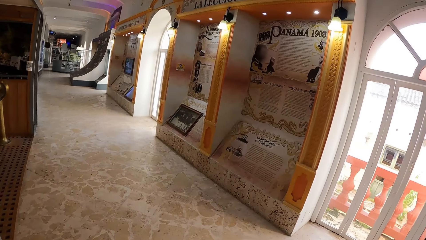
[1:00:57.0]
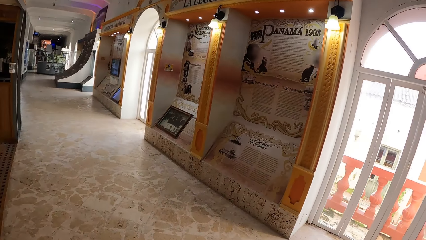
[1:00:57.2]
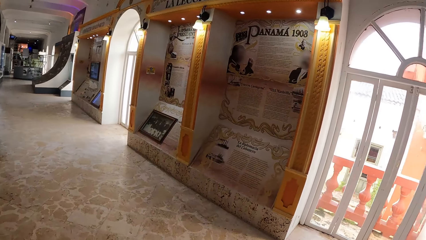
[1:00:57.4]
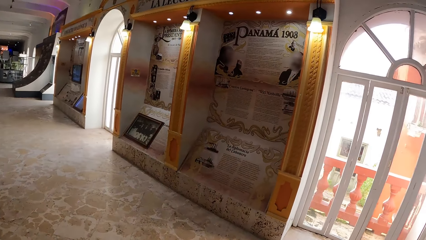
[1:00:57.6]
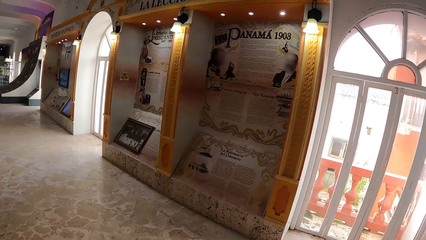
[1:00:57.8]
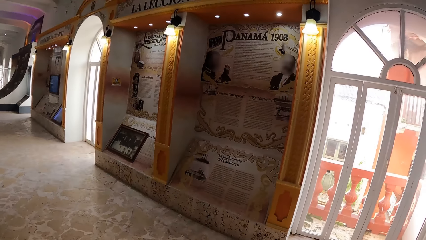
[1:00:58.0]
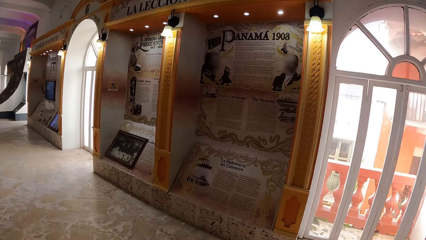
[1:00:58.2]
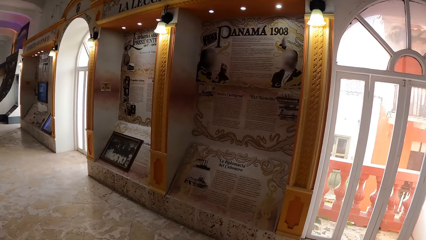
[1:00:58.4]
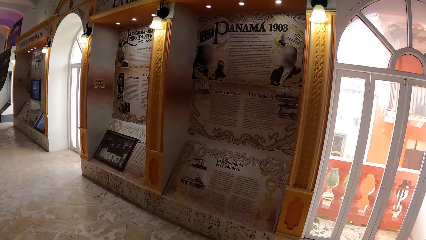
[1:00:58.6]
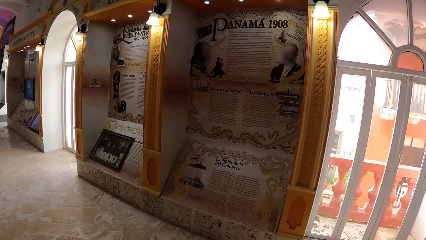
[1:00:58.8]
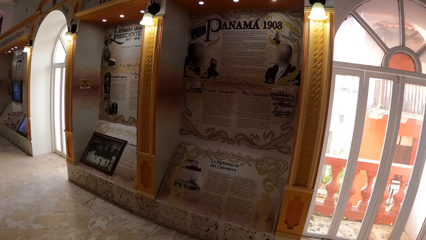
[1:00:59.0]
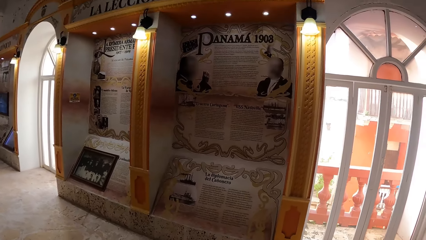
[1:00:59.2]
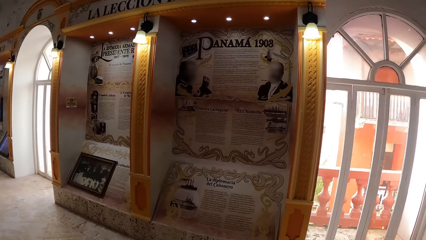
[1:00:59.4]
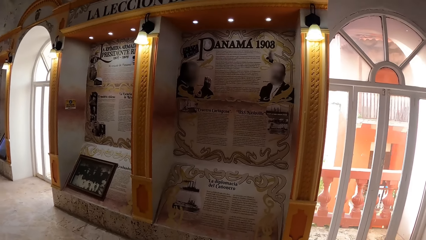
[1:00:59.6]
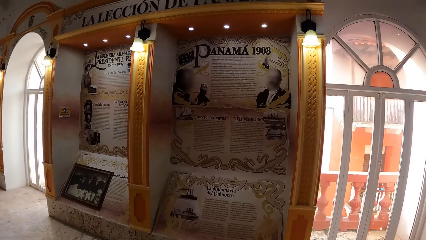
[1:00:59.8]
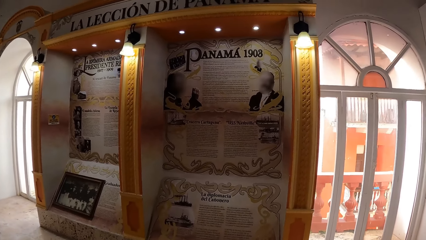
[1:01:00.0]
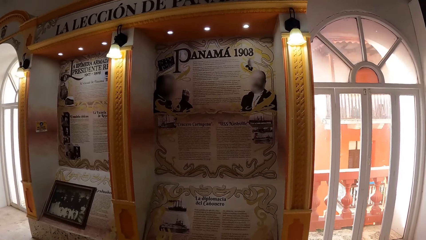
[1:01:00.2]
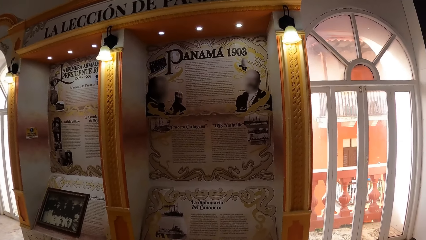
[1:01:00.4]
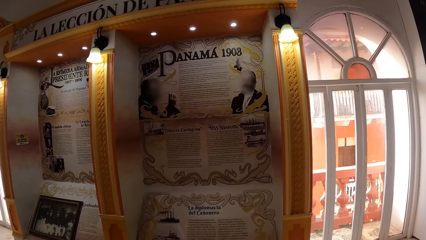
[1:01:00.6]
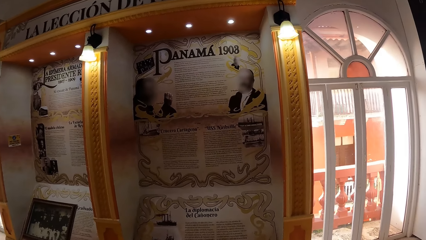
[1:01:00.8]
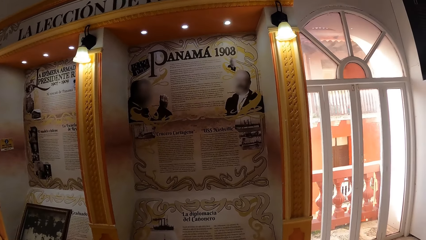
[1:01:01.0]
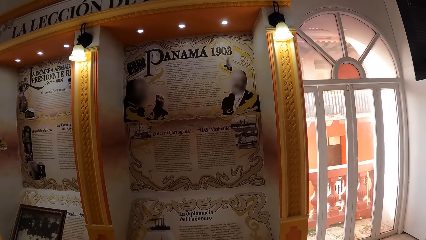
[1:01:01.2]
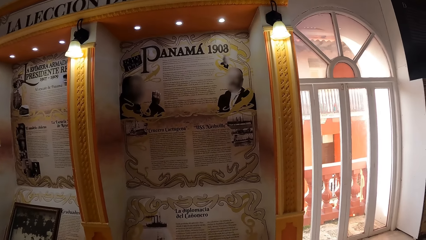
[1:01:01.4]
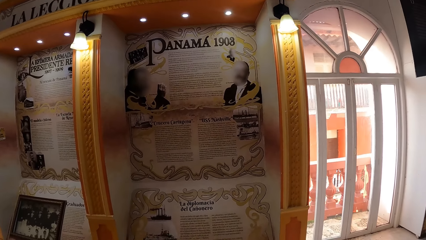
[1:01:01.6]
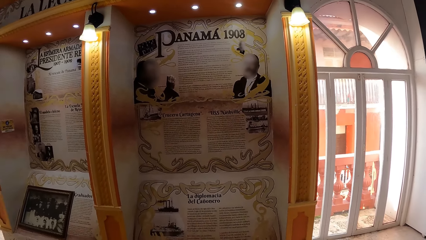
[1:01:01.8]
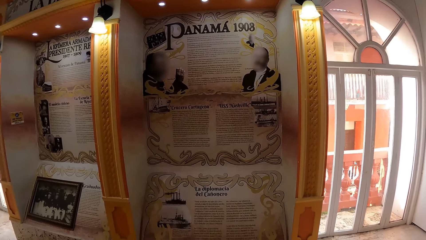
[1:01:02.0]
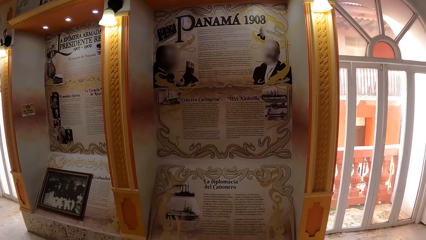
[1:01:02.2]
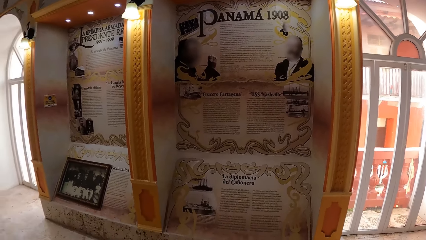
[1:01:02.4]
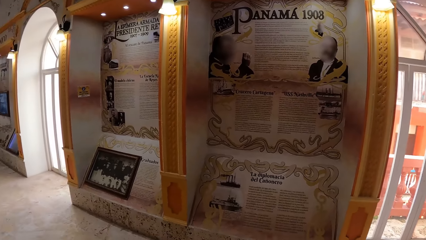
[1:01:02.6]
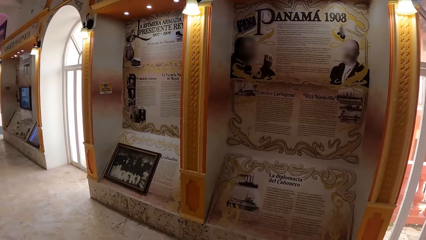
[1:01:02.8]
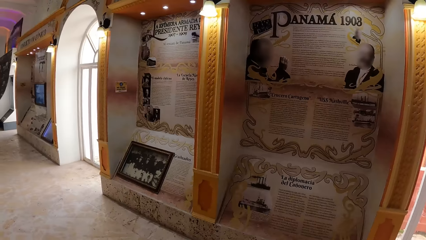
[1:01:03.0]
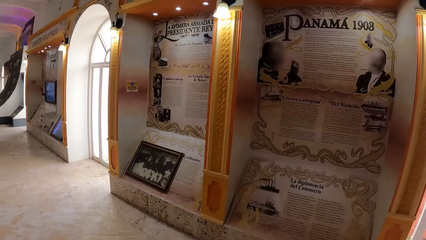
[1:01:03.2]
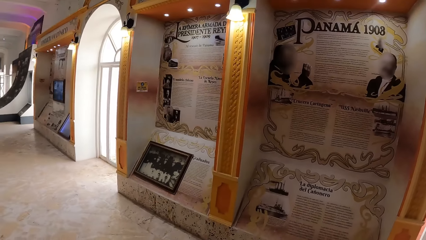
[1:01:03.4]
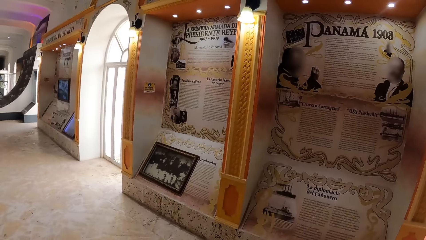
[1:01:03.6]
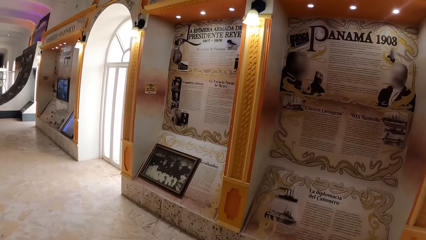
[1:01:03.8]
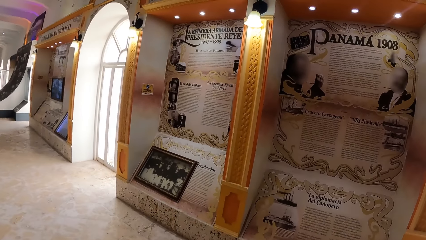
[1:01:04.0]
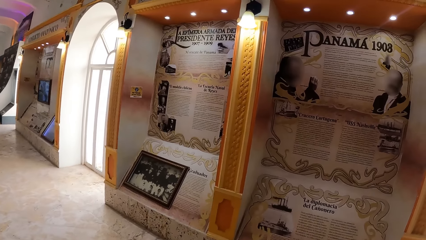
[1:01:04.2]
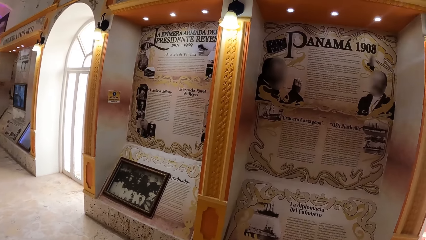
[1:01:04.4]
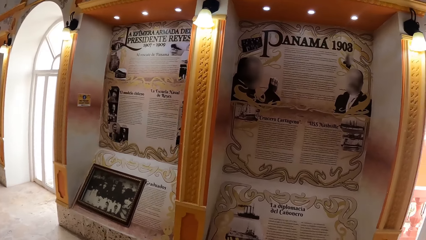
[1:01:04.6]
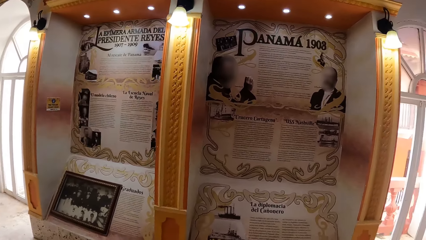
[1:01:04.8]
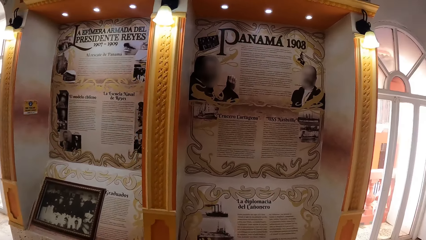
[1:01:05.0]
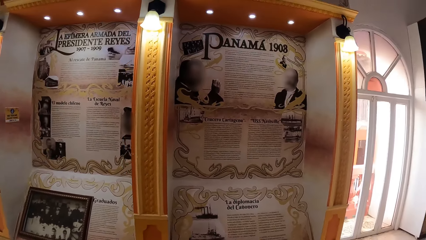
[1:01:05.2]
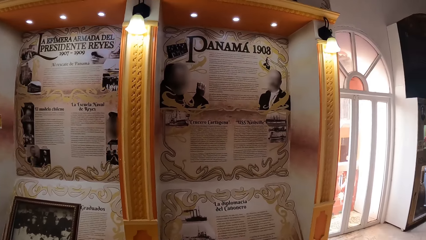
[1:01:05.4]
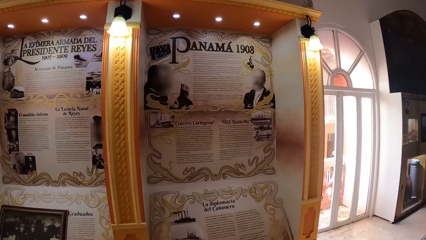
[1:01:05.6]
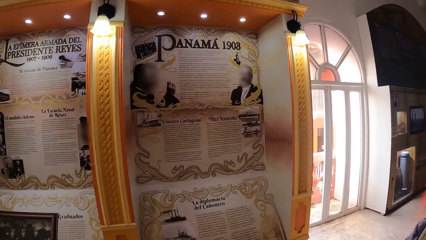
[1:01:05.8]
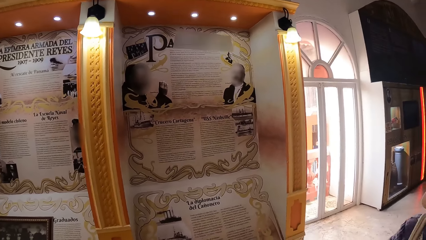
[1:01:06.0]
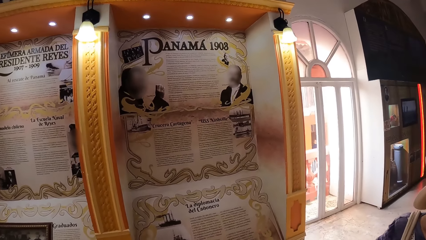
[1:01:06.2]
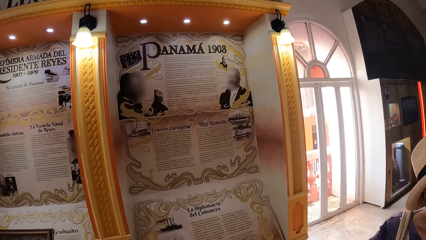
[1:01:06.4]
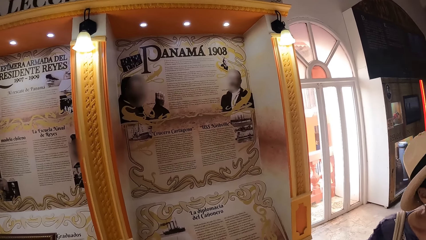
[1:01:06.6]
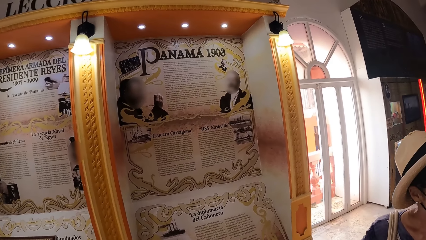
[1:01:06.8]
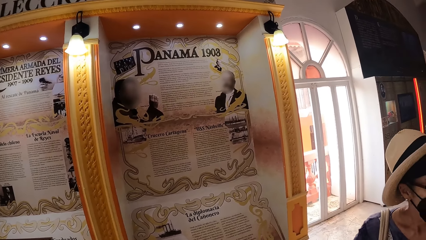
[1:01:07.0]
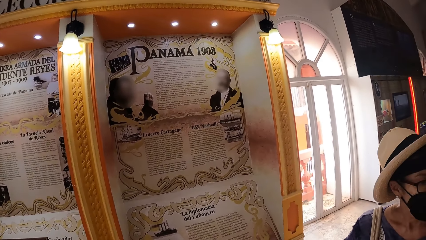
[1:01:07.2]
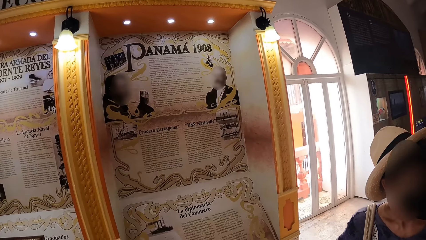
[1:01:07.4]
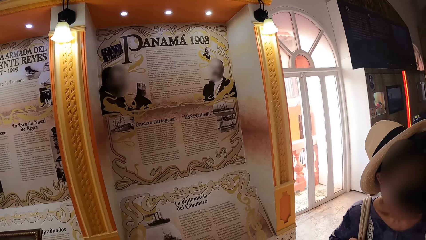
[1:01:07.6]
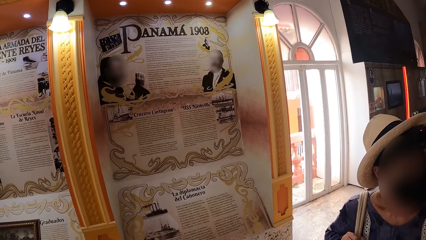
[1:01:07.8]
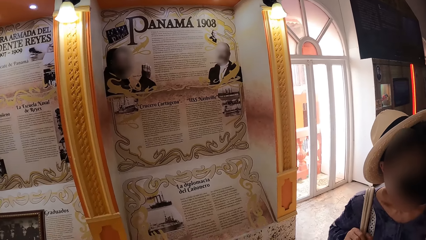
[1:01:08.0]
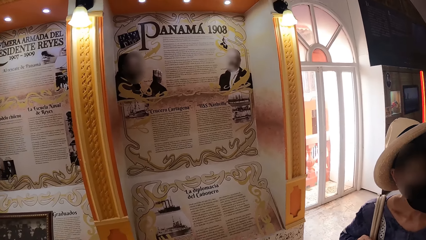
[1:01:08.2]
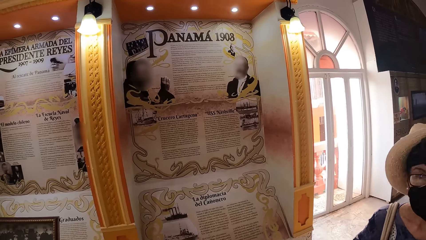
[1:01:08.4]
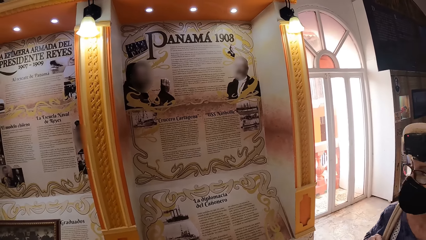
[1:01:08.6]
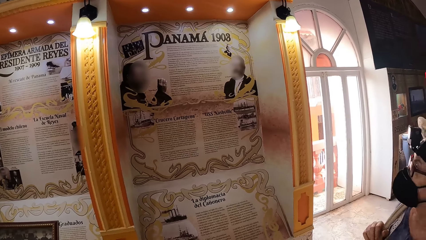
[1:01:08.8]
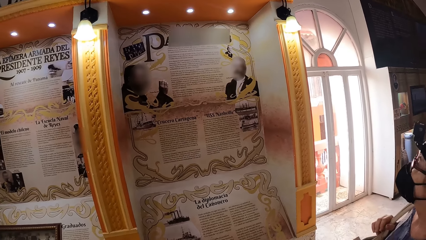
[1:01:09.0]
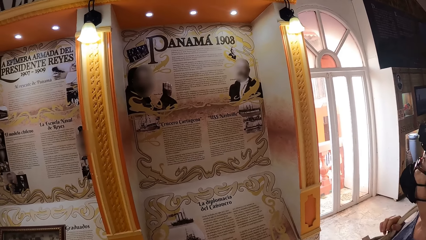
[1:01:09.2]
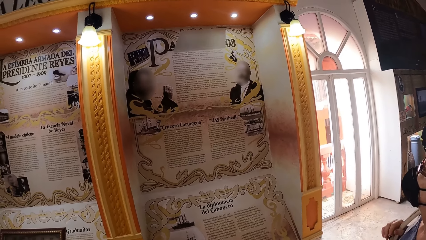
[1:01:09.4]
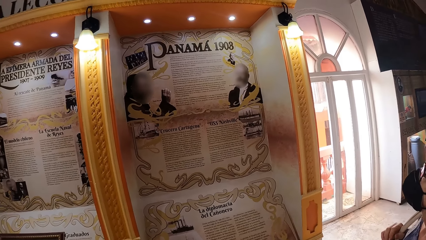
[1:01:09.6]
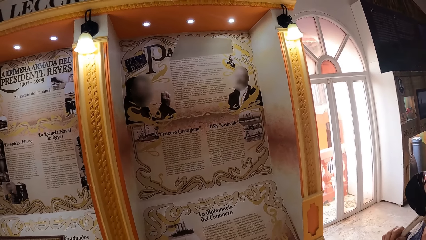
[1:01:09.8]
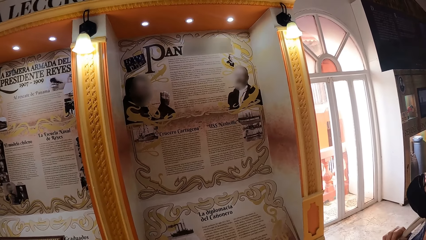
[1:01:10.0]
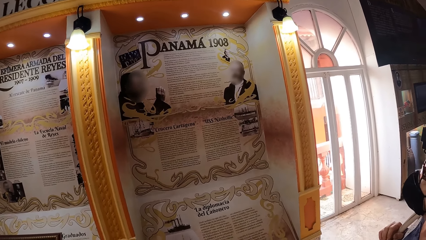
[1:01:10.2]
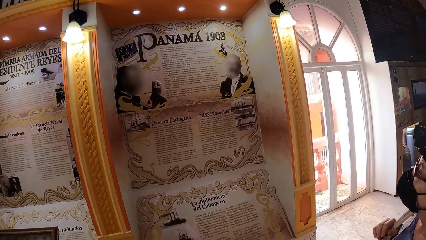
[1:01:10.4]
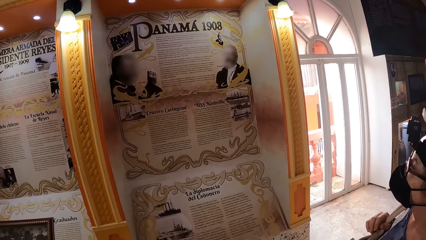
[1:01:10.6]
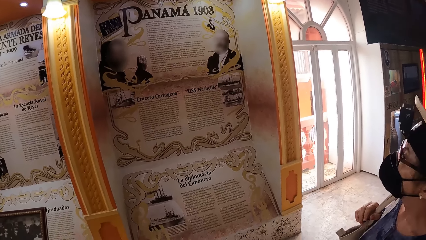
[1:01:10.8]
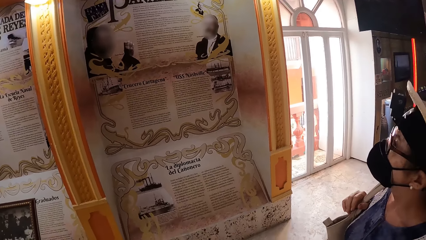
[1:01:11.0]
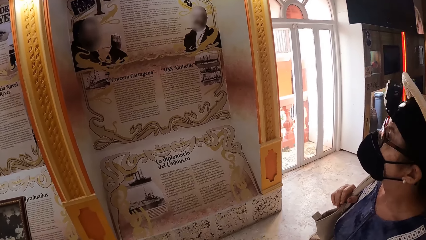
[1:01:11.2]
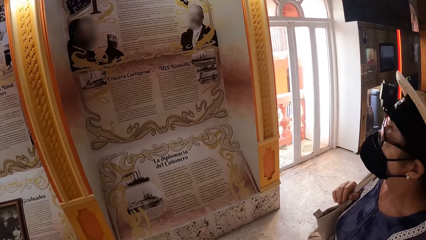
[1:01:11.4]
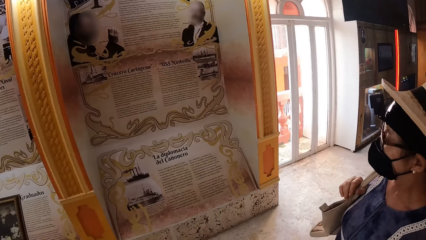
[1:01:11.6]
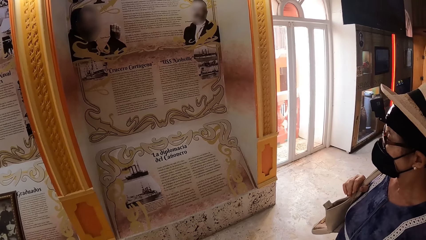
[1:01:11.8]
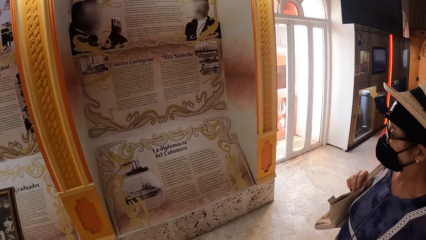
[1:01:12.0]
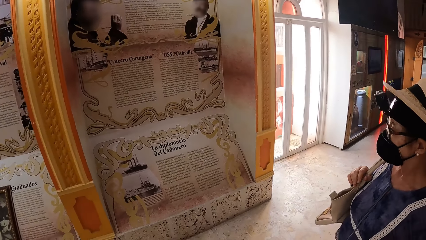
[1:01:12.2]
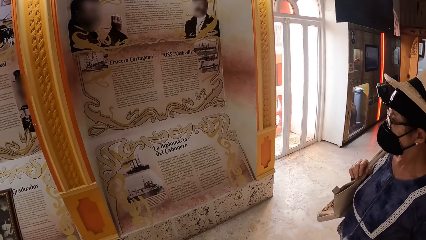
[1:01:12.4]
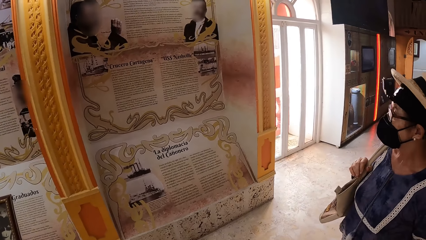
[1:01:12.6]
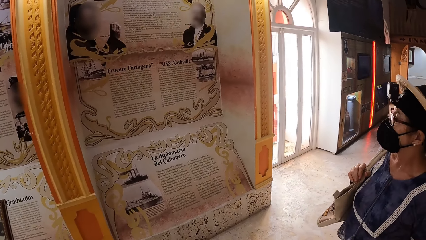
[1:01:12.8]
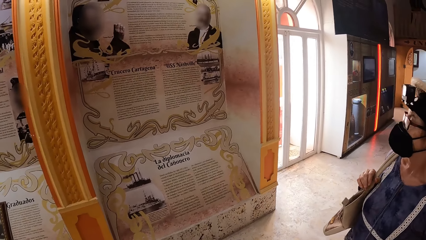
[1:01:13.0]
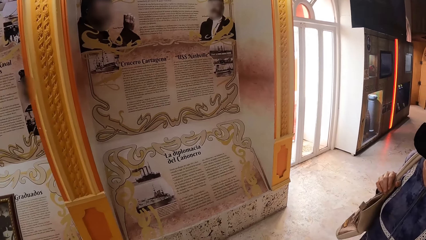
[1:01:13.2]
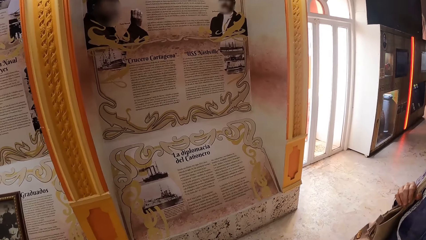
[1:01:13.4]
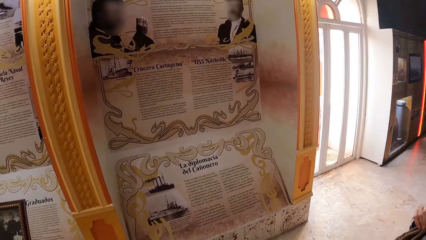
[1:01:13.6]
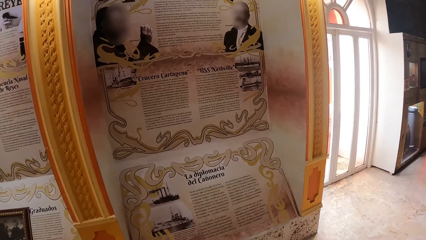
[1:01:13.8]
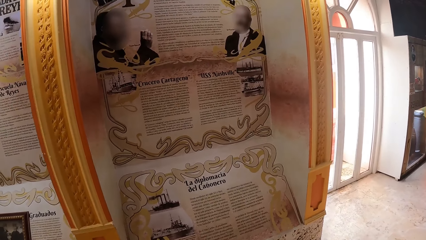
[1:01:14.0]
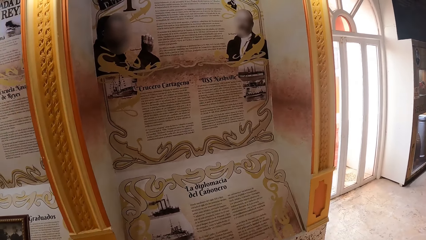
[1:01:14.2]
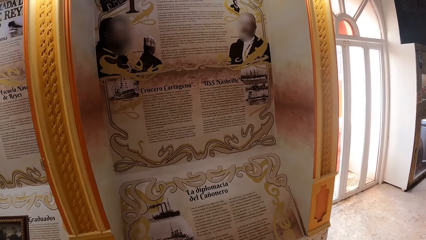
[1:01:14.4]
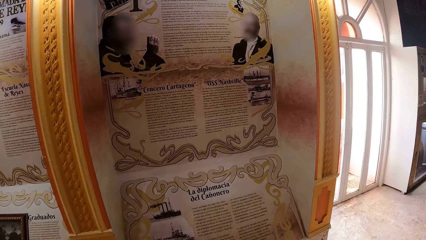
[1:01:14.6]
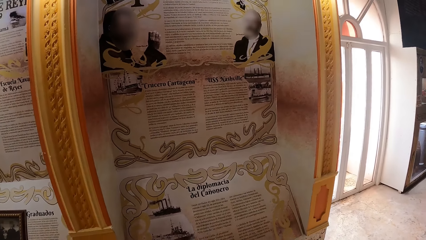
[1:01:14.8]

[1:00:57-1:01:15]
The camera wearer looks at the artefact.
